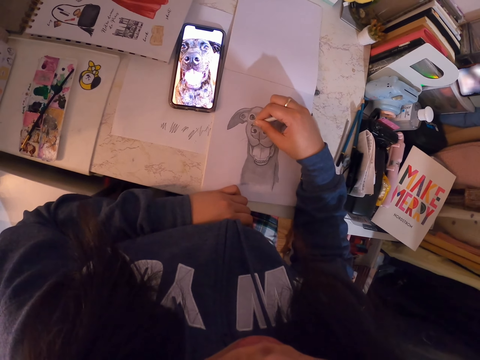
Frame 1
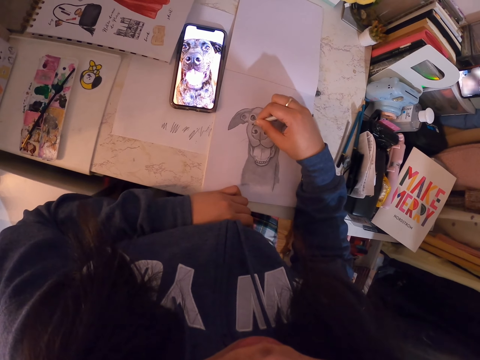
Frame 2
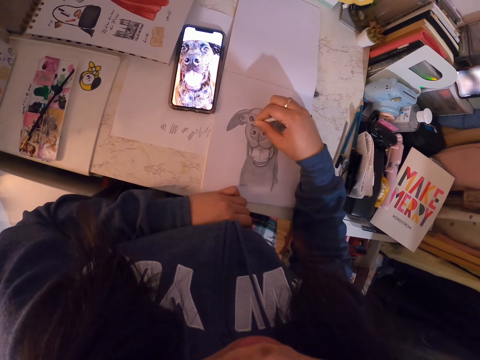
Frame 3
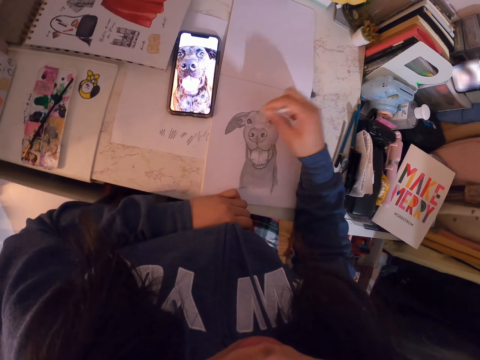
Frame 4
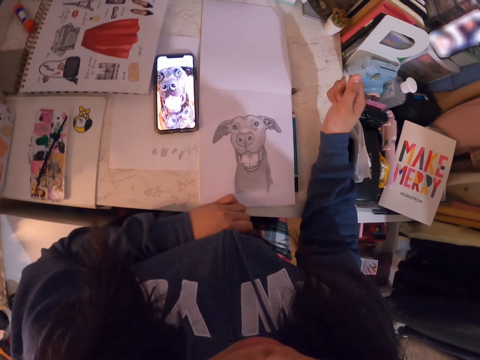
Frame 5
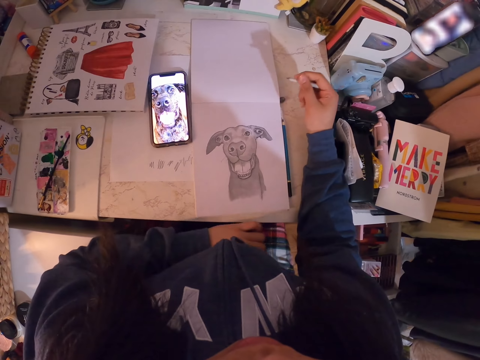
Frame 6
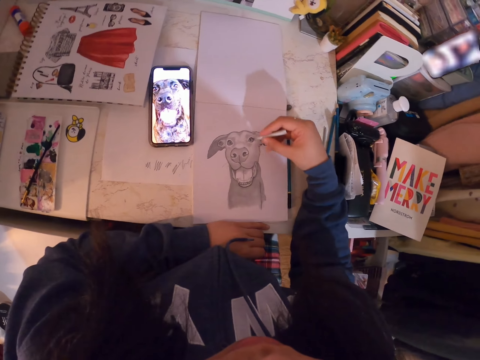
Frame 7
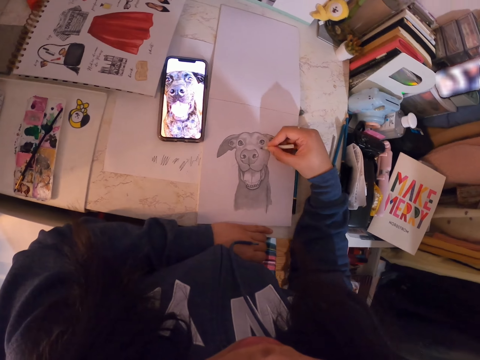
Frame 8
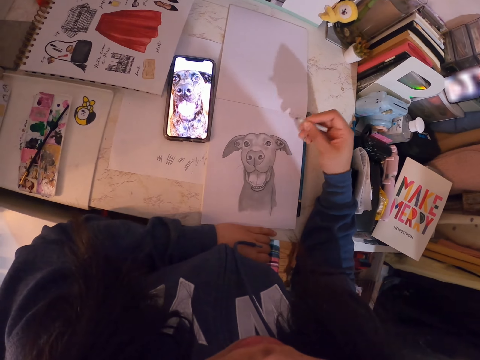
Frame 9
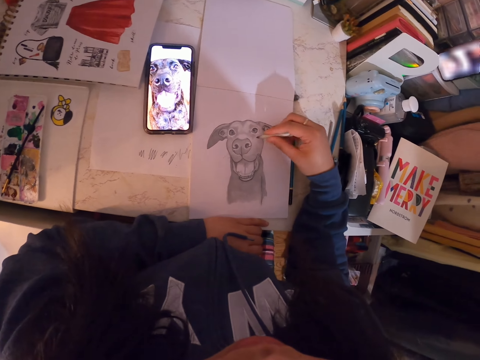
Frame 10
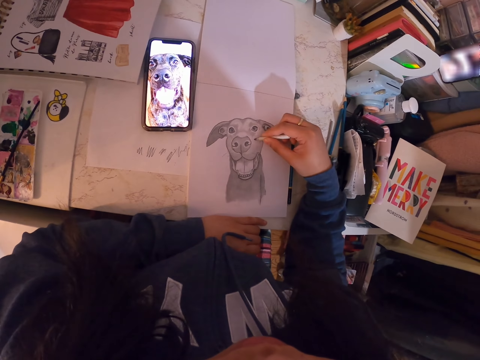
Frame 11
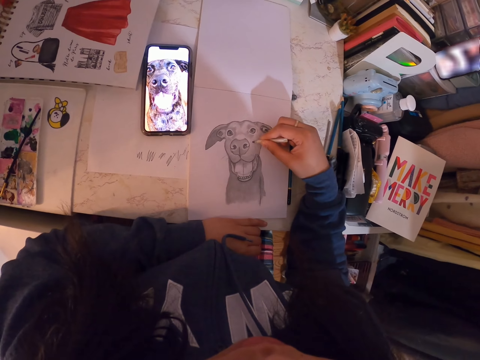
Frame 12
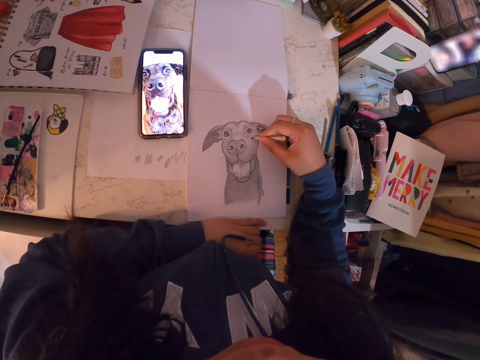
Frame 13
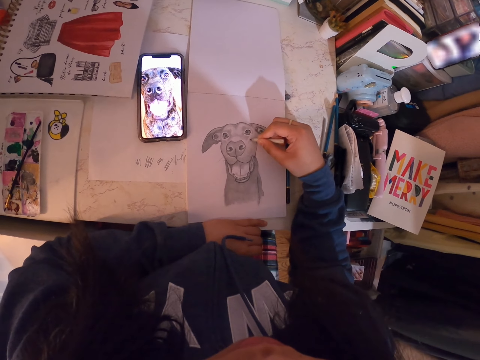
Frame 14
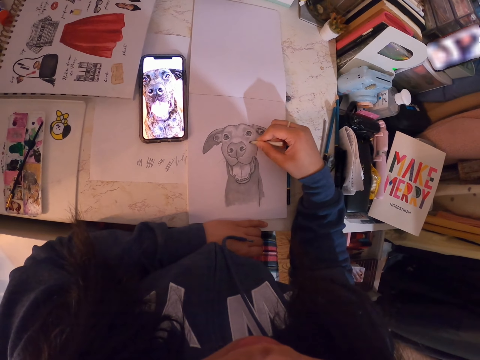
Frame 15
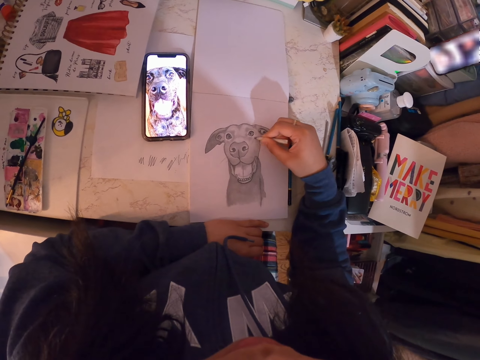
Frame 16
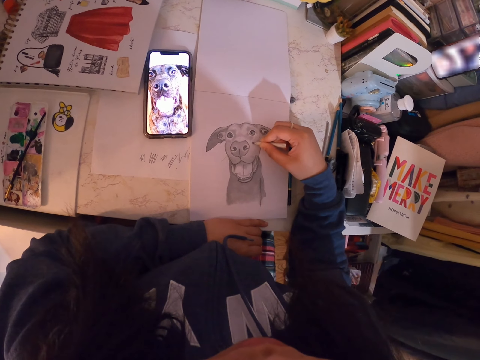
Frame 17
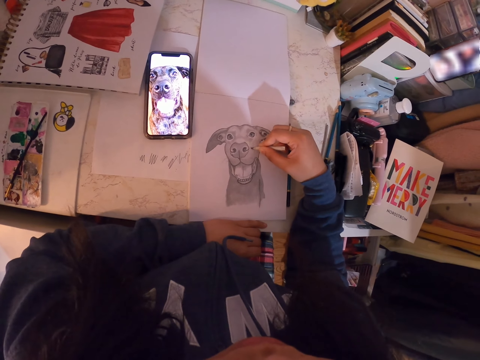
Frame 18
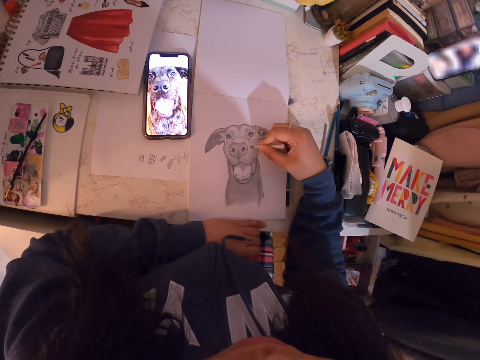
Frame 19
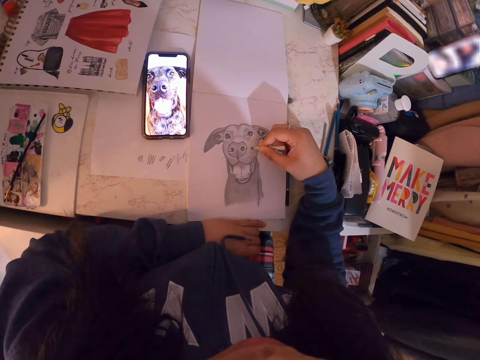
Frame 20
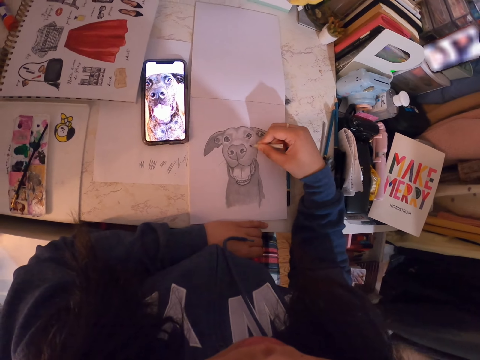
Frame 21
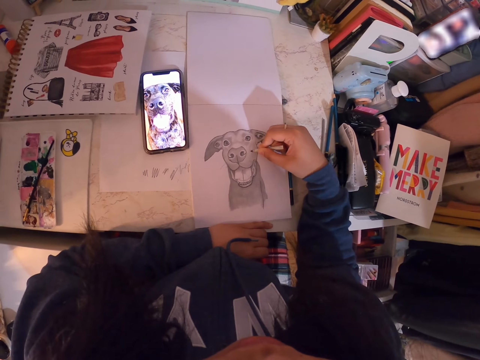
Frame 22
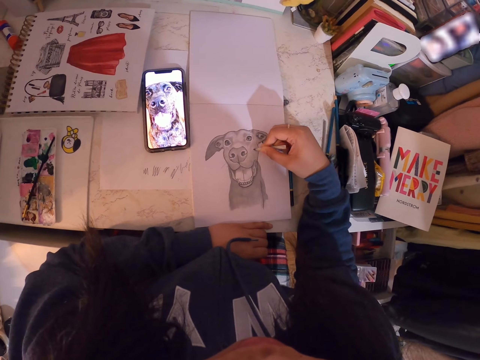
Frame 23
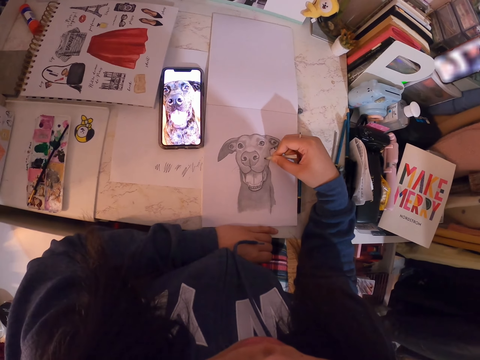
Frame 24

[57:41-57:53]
The camera wearer looks at the drawing. They draw on the paper.

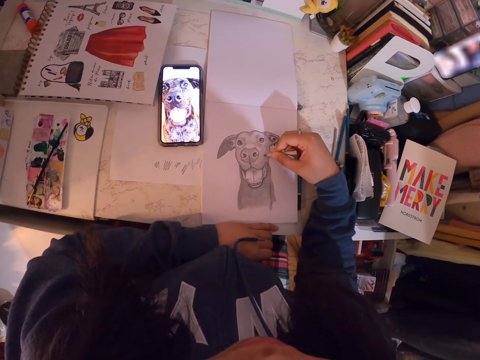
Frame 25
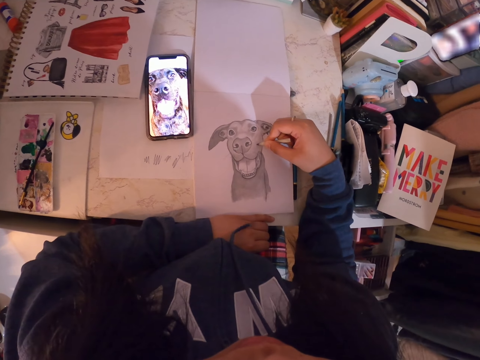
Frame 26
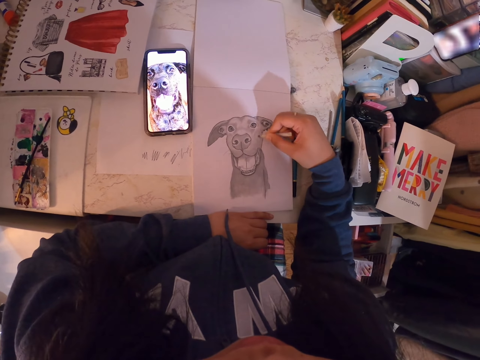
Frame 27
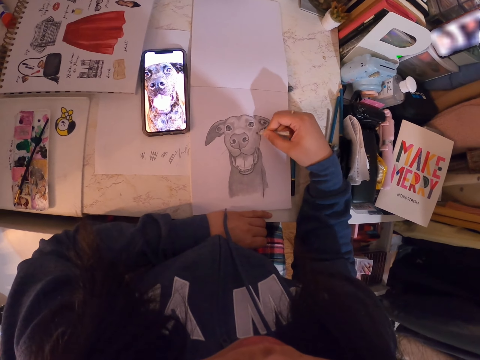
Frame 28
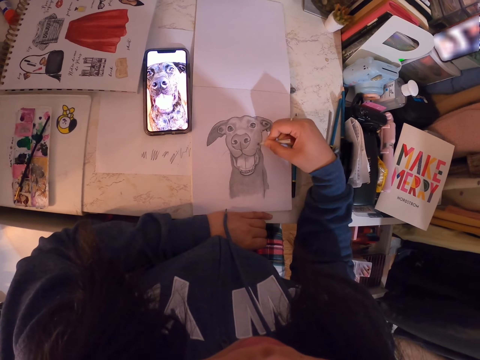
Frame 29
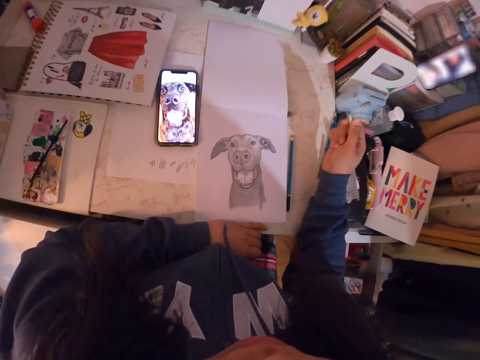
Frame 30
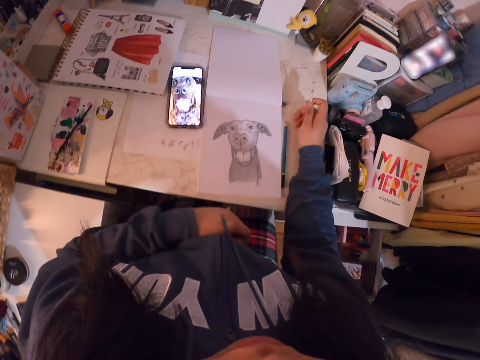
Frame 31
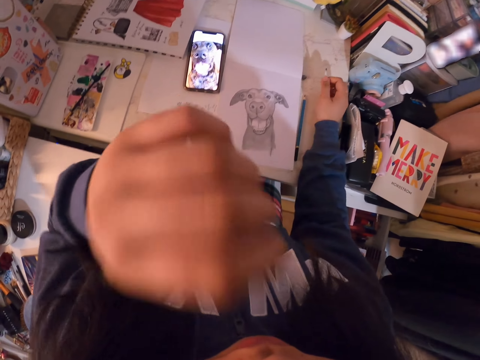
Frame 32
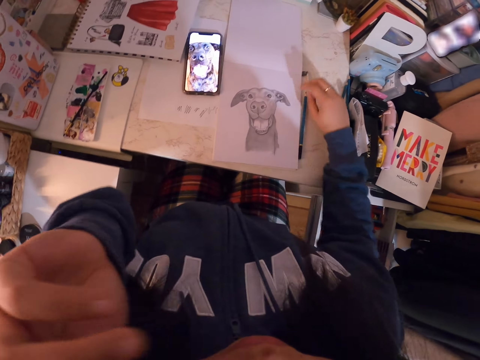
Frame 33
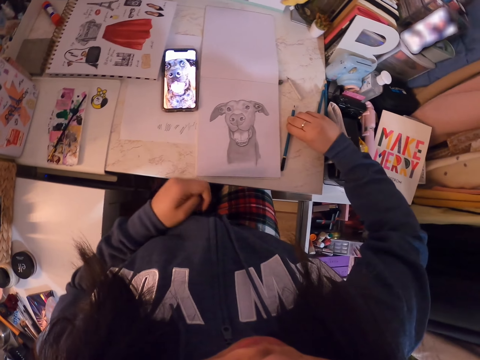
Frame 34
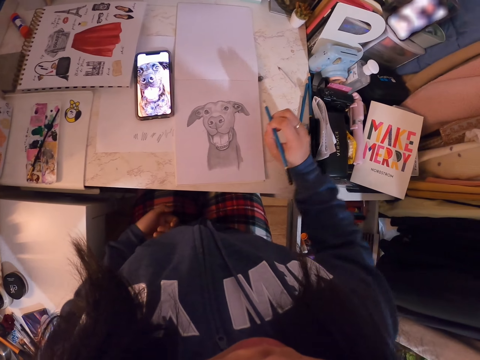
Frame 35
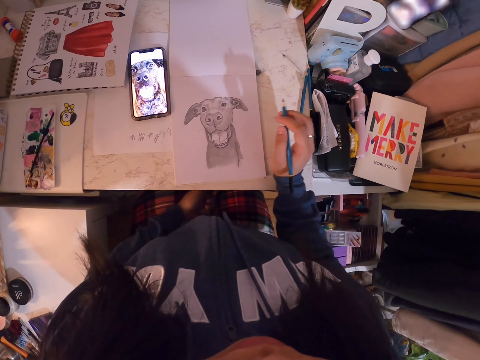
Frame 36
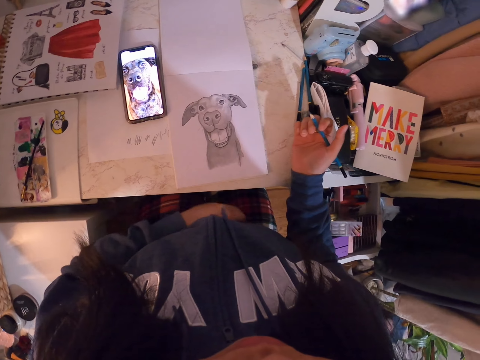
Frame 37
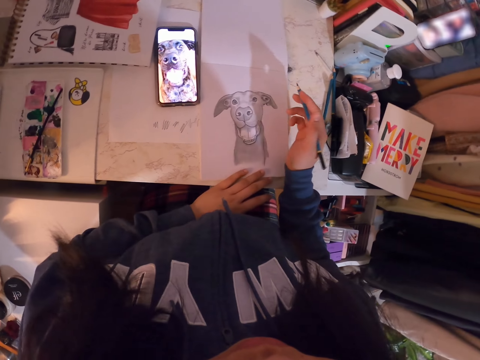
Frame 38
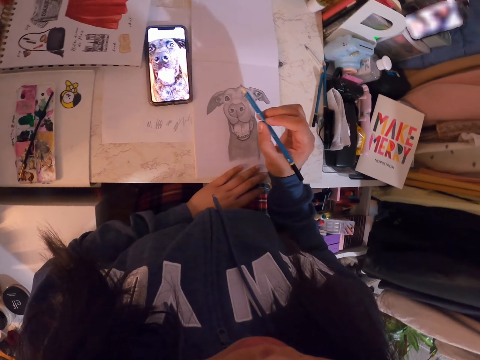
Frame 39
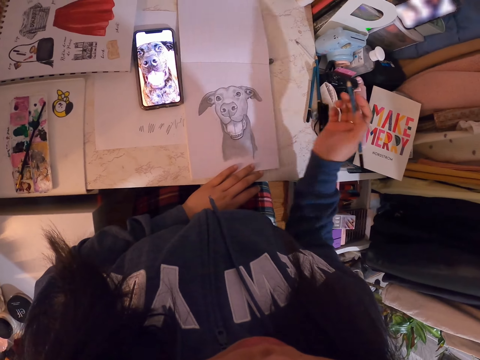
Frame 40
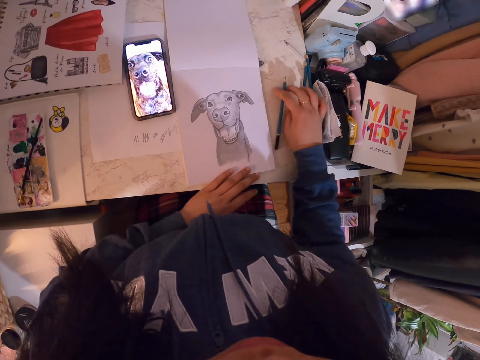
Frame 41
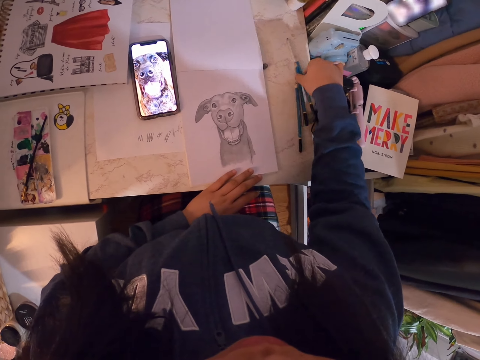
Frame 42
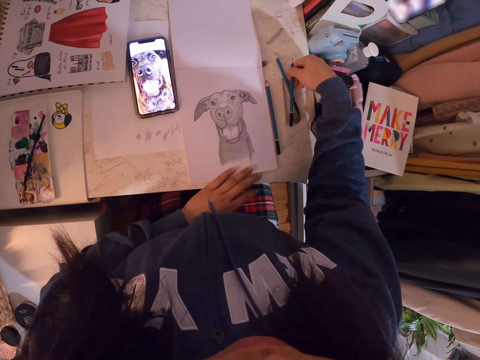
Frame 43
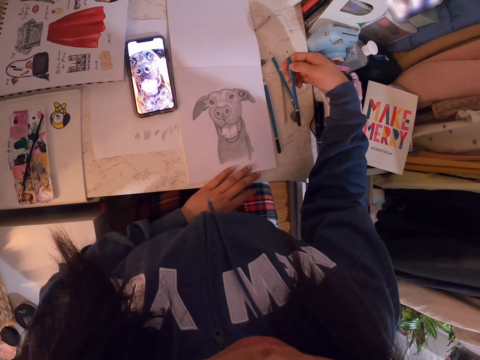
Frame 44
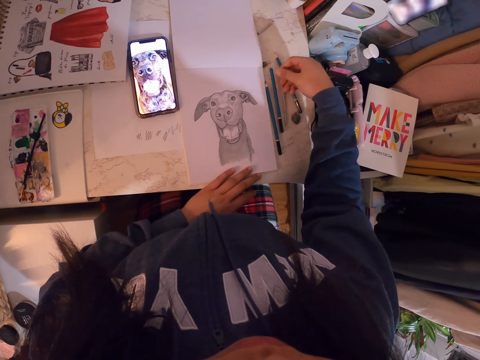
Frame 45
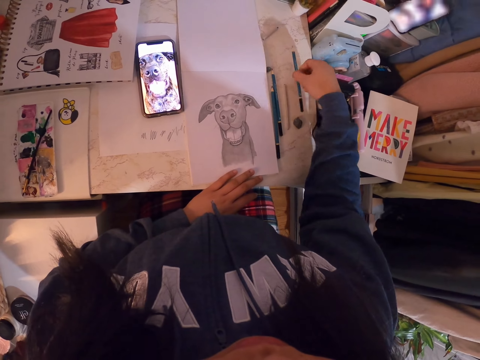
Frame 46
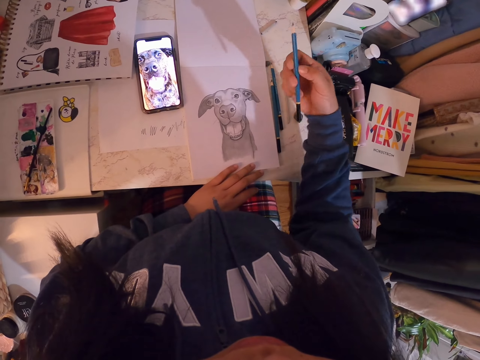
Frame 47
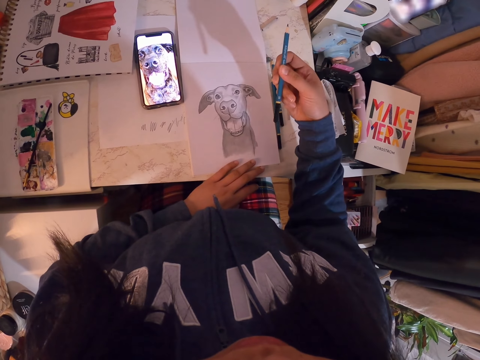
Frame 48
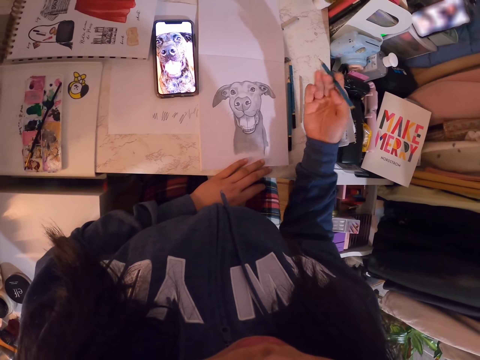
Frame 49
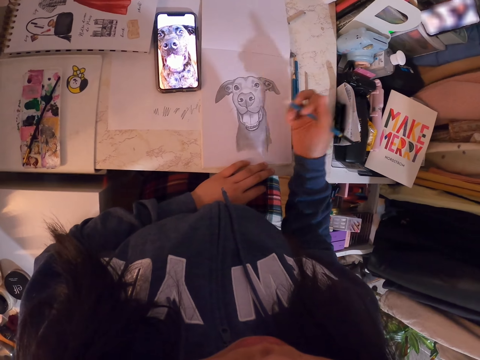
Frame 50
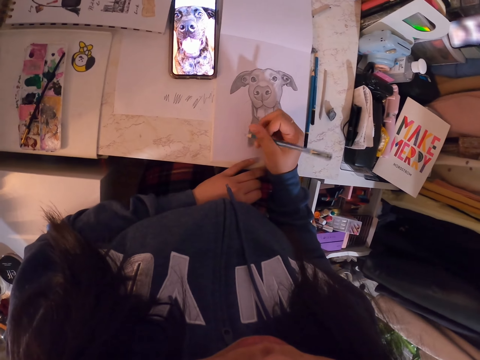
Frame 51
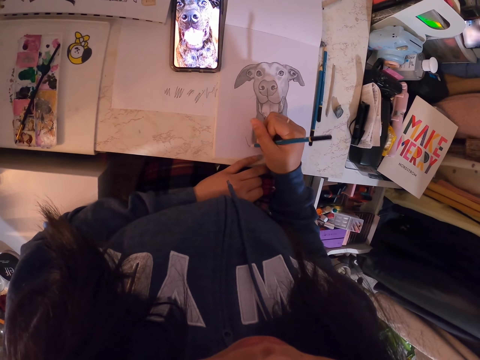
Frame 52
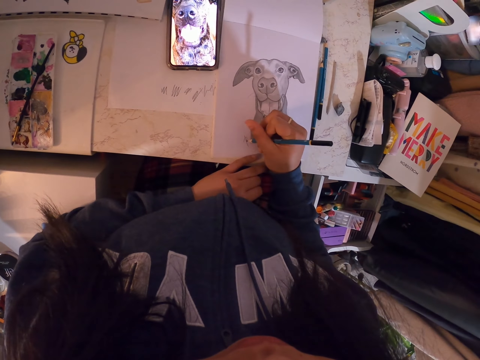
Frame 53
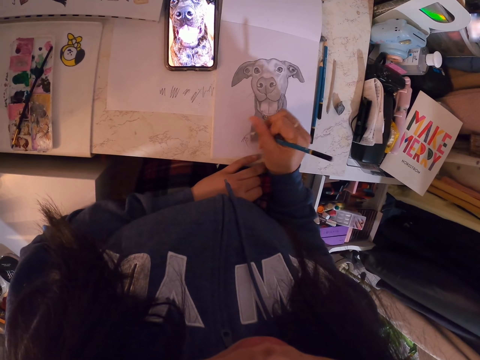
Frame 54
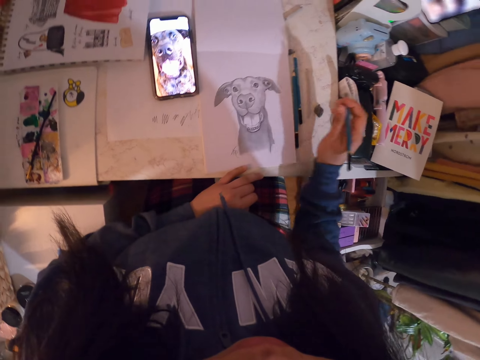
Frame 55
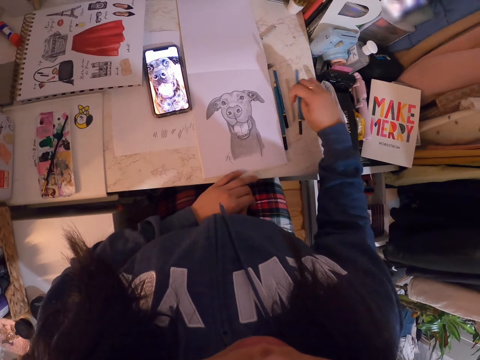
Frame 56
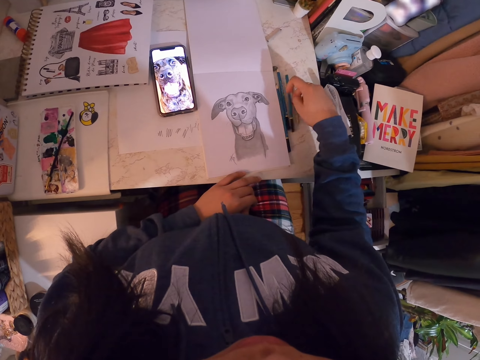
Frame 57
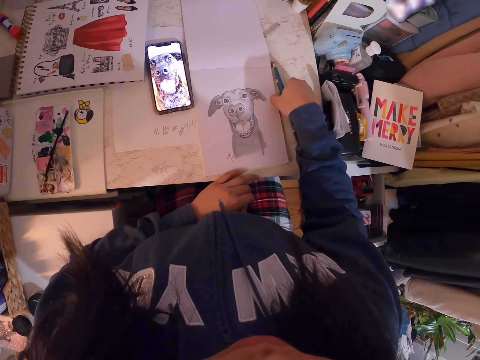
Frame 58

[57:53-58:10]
The camera wearer touches his face. He puts the pencil on the table. He picks up the pencil on the table. He looks at the drawing. He puts the pencil on the table, picks up the pencil, and puts down the pencil. He looks at the pencil. He picks up the pencil. He writes in the book and draws on the paper. He puts the pencil down.
